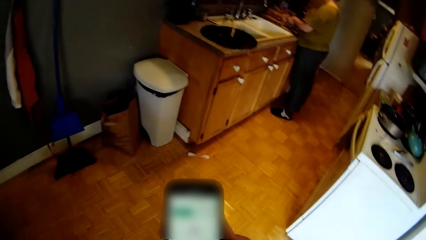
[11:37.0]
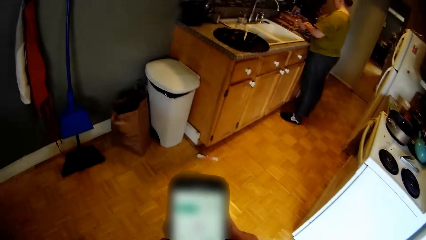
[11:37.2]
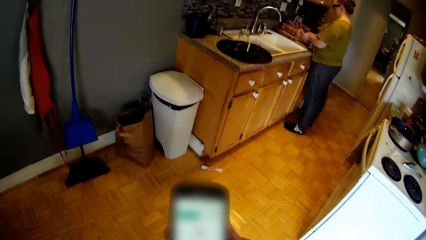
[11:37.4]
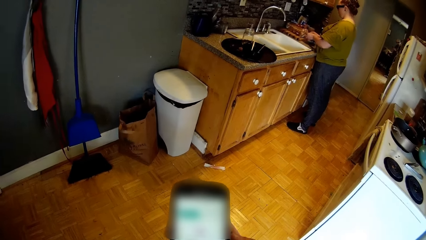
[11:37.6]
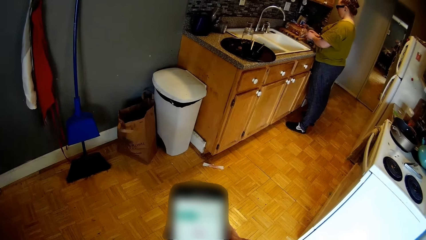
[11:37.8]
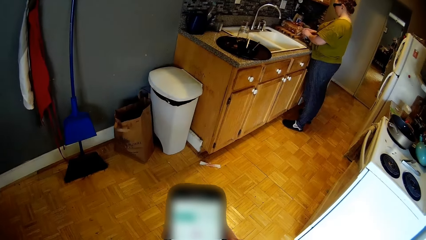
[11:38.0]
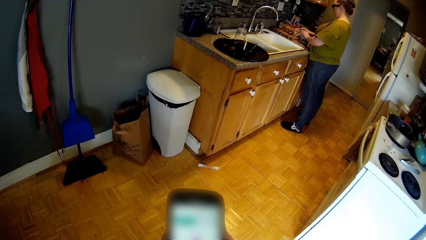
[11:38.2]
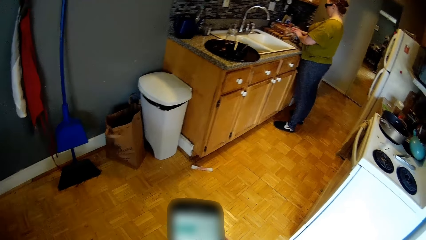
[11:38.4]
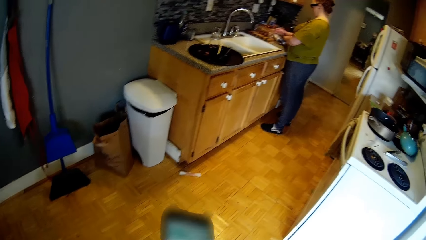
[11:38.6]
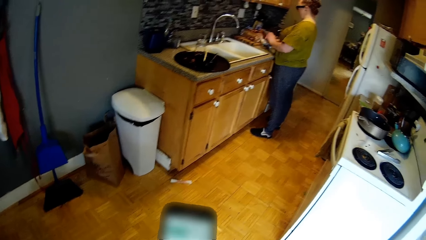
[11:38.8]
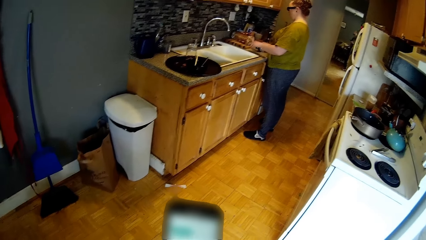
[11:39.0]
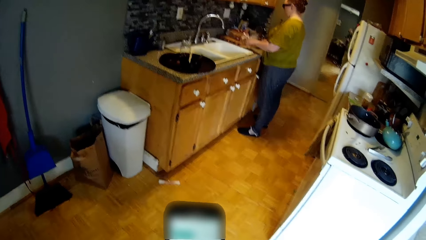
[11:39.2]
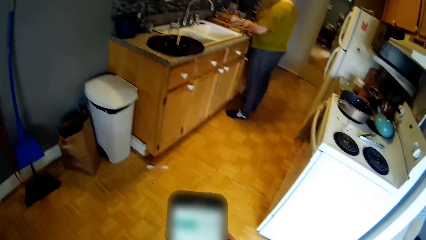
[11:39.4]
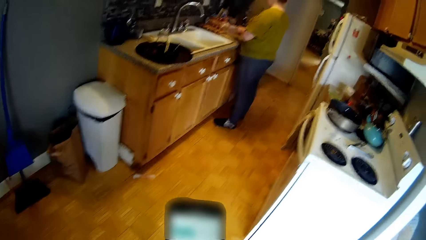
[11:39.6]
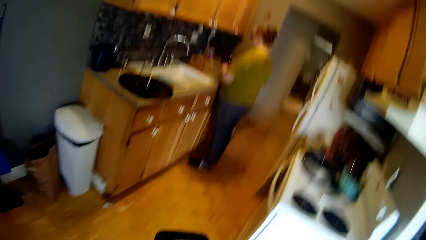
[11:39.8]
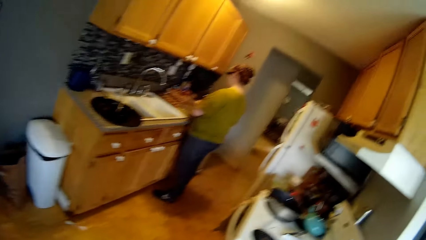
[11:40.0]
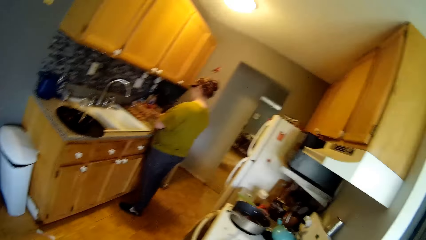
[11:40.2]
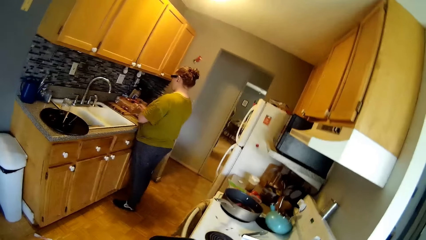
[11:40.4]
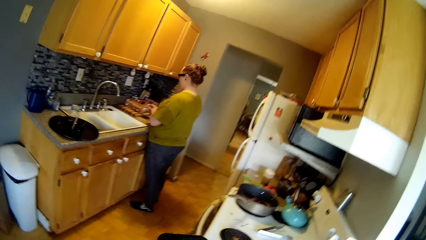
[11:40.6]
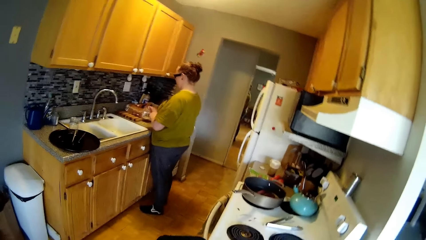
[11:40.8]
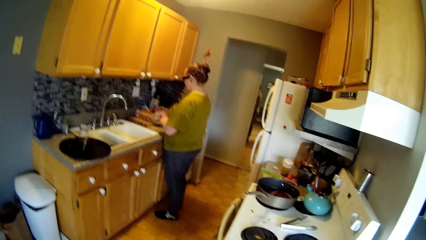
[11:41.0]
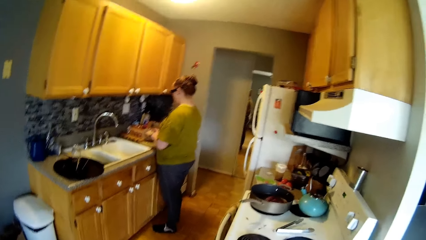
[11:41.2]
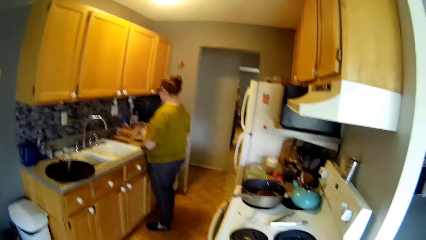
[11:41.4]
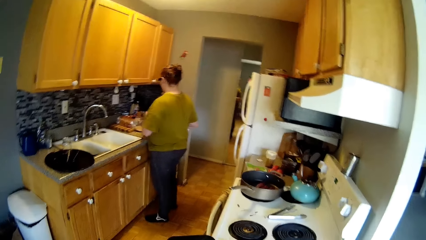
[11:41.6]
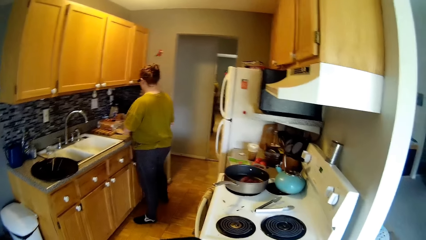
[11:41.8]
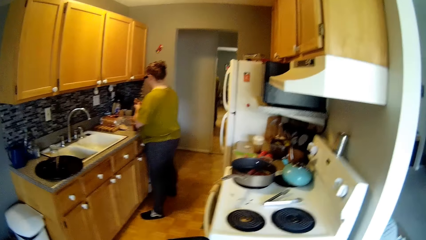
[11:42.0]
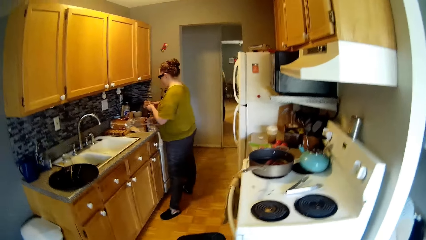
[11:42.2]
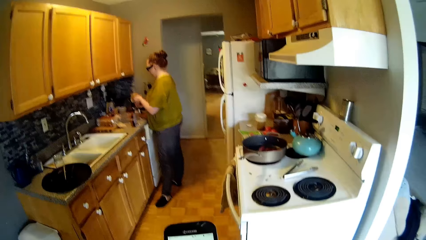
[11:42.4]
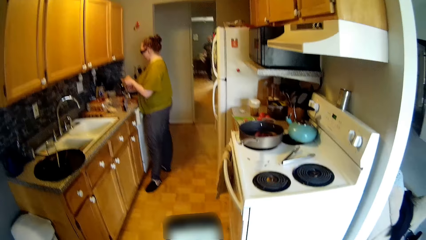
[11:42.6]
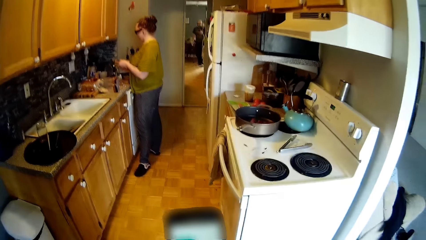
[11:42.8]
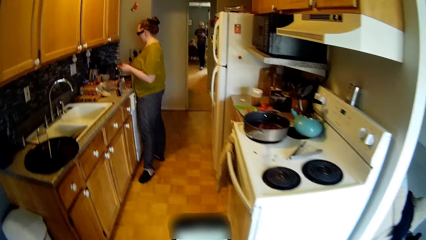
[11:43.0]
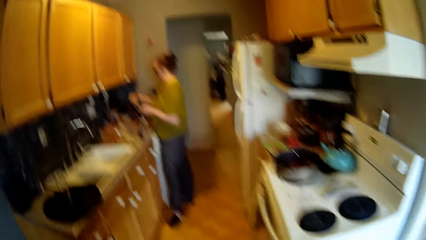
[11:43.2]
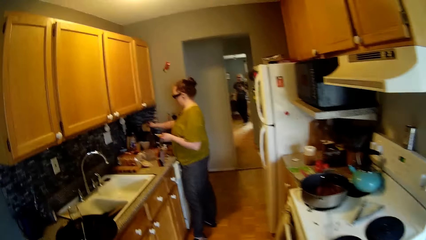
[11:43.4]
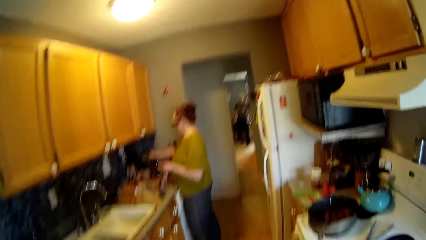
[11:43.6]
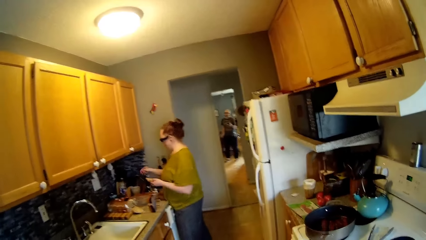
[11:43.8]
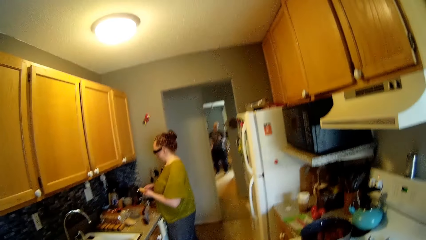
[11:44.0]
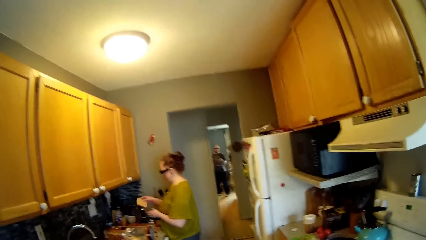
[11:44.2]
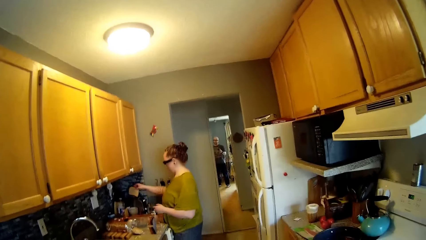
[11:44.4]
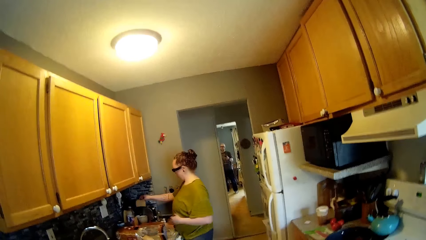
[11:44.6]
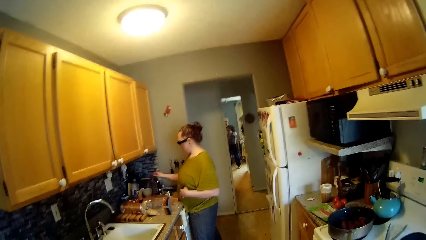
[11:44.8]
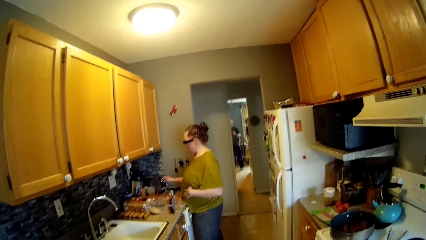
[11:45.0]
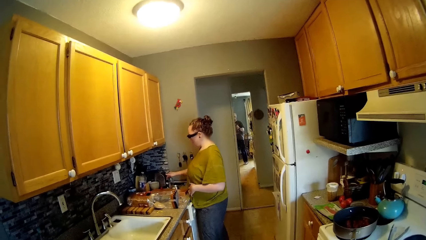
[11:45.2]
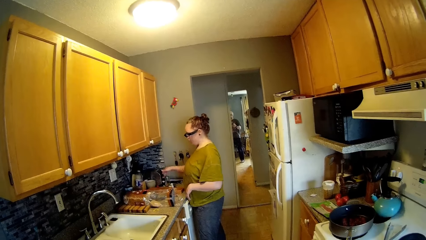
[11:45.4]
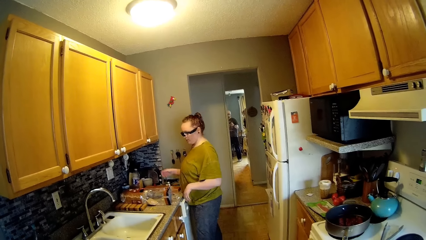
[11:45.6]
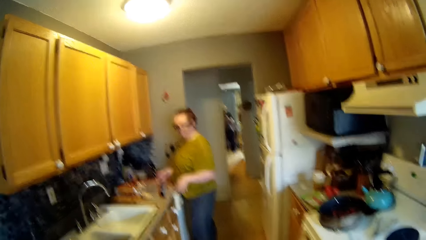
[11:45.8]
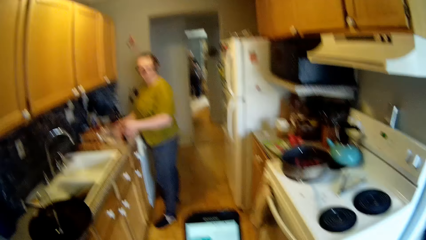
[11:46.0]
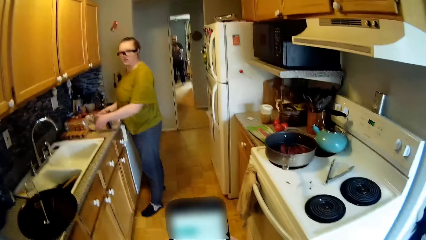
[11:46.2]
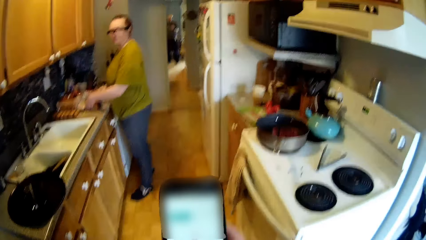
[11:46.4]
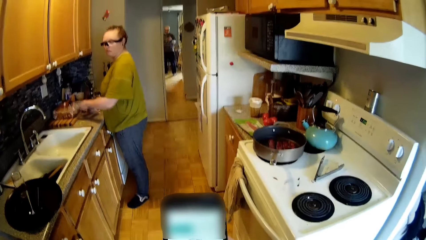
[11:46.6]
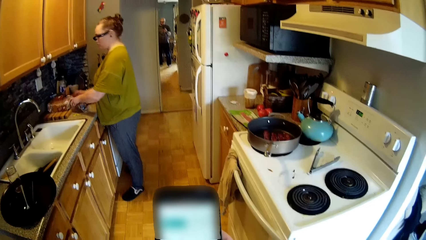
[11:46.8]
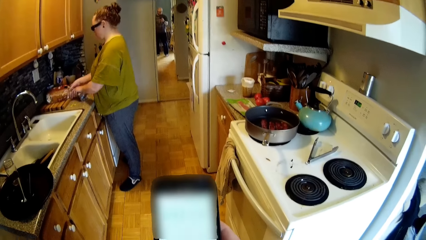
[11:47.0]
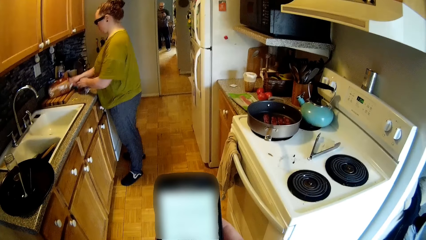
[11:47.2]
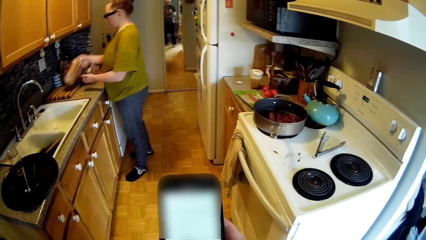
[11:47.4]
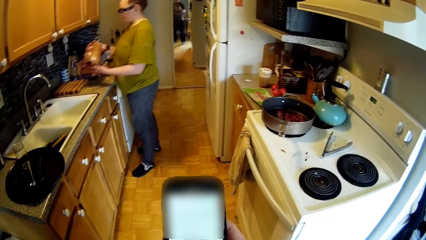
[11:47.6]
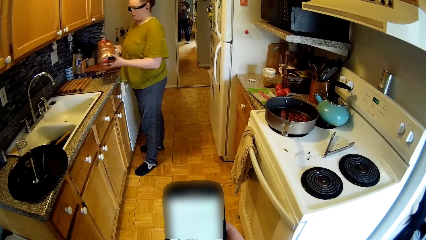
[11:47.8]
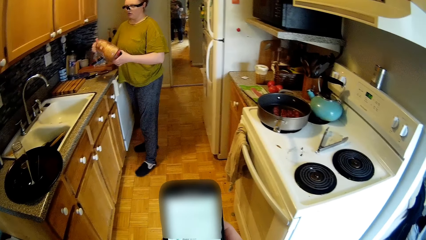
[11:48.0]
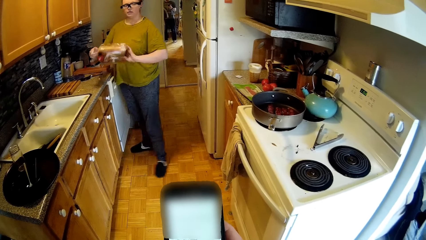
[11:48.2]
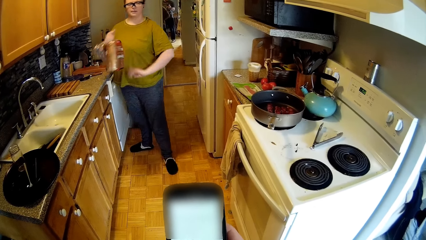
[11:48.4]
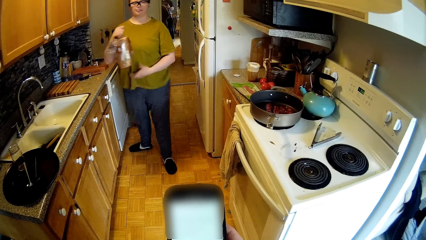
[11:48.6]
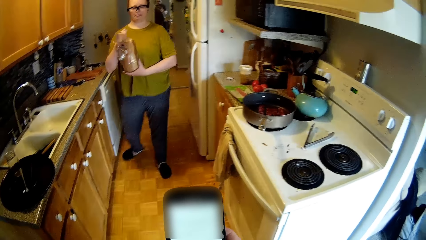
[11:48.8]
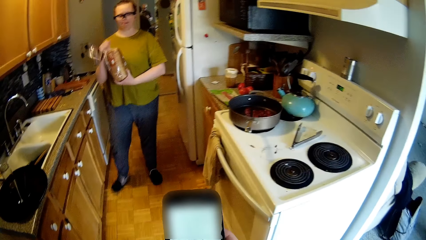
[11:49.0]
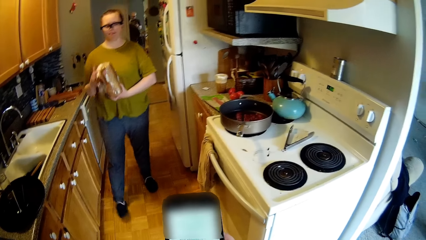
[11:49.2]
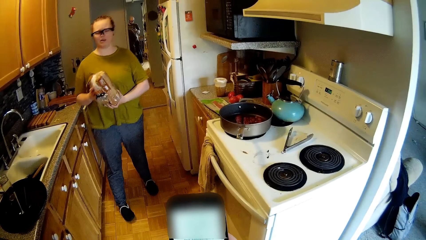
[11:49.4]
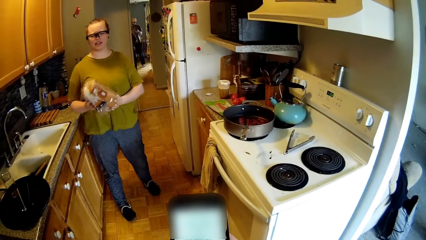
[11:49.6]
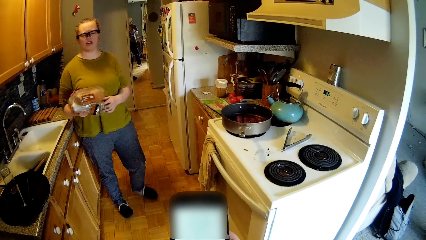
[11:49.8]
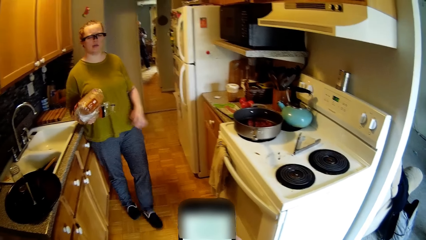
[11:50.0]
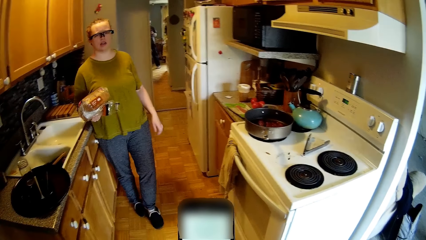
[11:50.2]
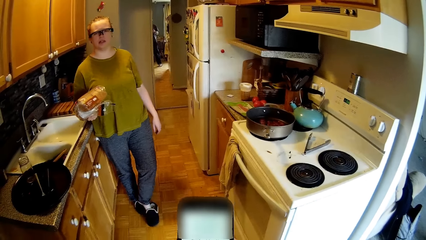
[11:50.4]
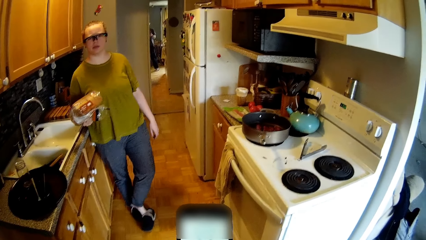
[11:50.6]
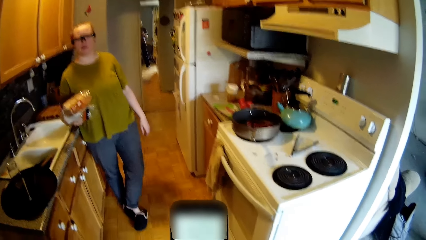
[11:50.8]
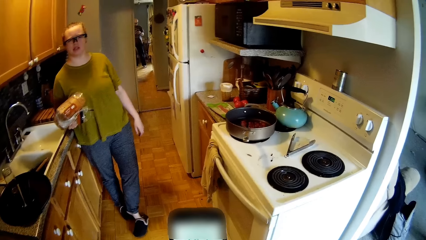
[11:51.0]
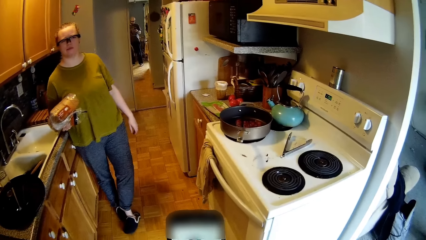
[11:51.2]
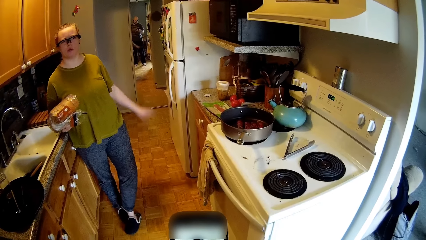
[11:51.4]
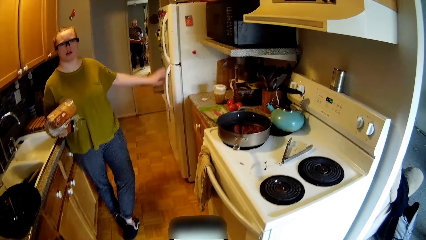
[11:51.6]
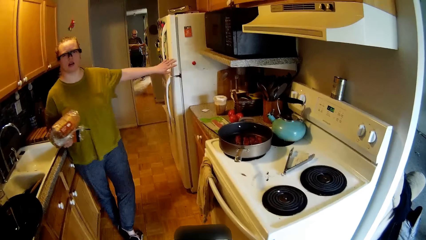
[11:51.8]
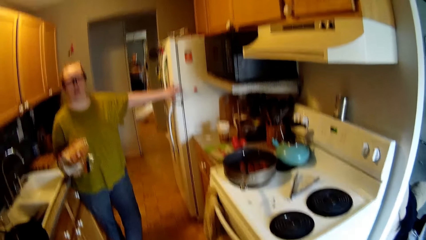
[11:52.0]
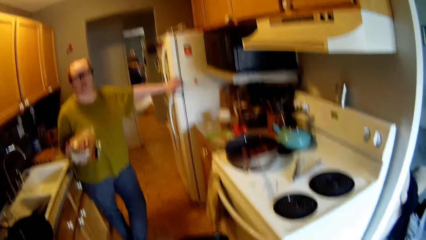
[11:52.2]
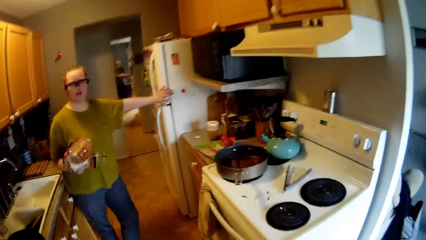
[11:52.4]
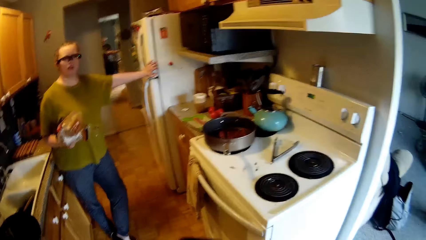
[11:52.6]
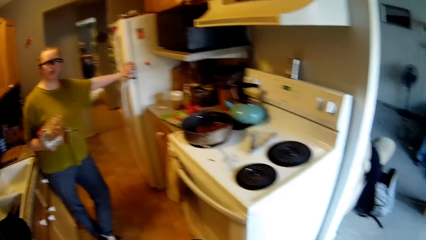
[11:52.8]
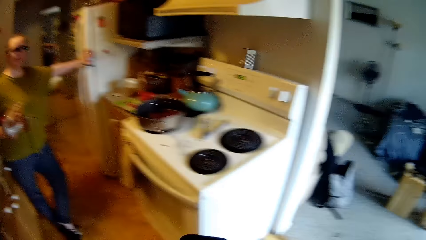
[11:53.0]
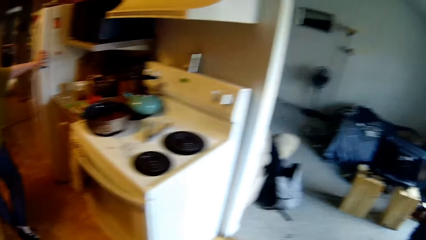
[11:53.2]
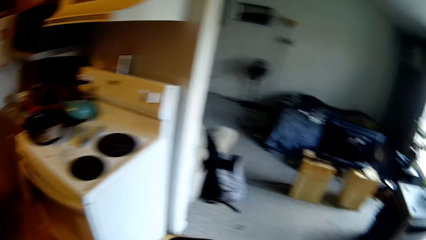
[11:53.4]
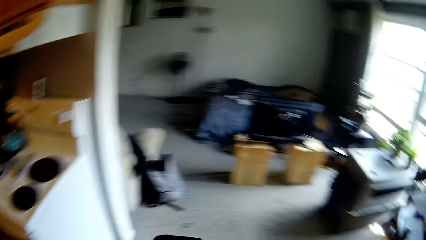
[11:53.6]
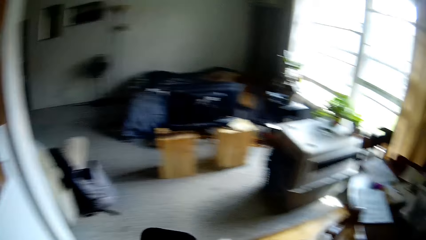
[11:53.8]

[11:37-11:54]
The woman takes something from the loaf of bread on the kitchen counter with her hands. The woman opens the nylon. The camera wearer converses with the woman. The woman puts a slice of bread in a toaster with her right hand. The woman drops something. The woman picks the bread on the table. The woman ties the loaf of bread with her hands. The woman holds the loaf of bread with her right hand. The woman rests her left hand on the refrigerator.
